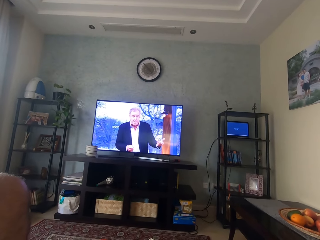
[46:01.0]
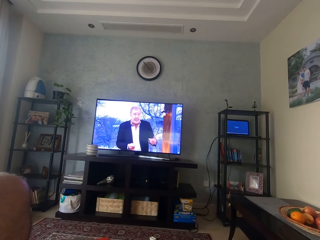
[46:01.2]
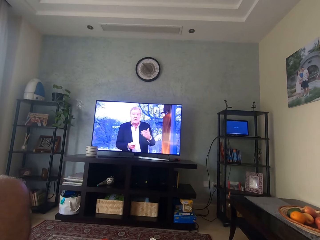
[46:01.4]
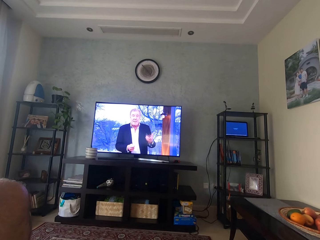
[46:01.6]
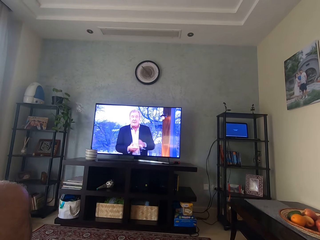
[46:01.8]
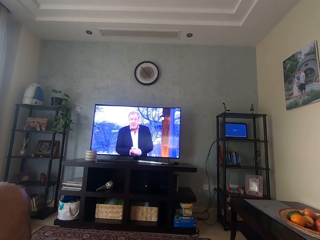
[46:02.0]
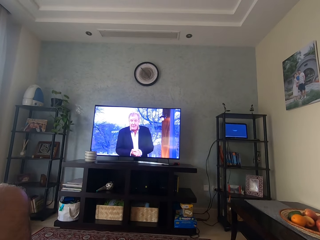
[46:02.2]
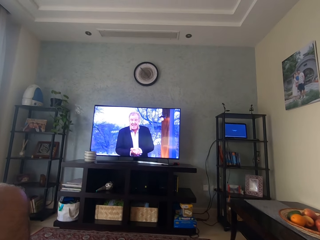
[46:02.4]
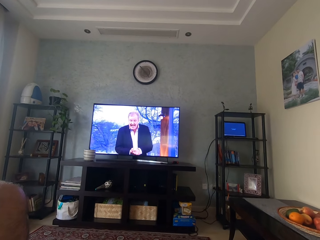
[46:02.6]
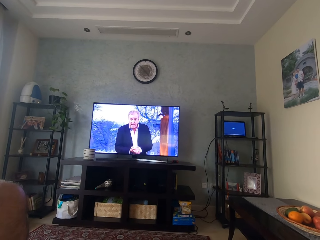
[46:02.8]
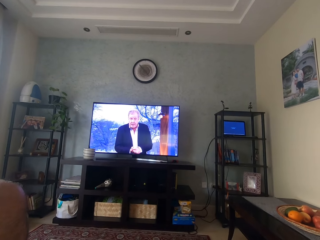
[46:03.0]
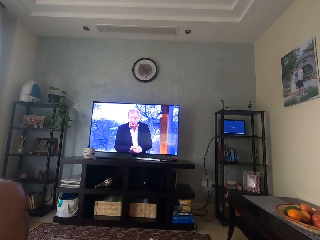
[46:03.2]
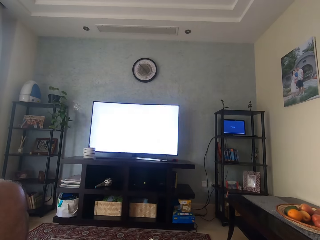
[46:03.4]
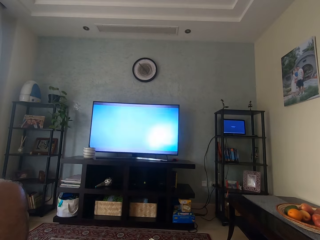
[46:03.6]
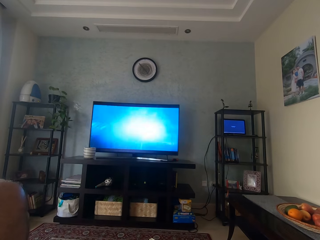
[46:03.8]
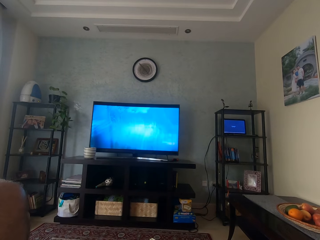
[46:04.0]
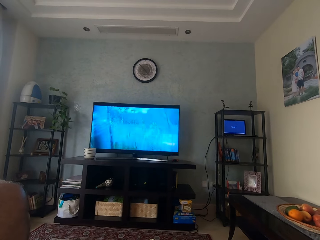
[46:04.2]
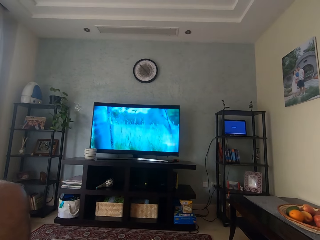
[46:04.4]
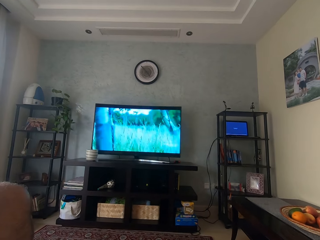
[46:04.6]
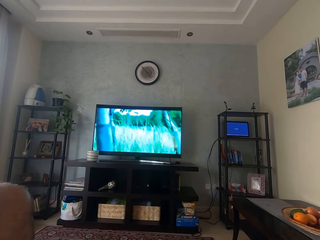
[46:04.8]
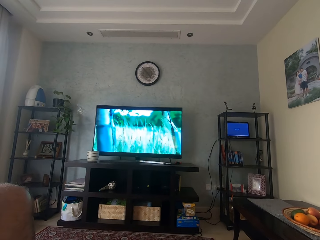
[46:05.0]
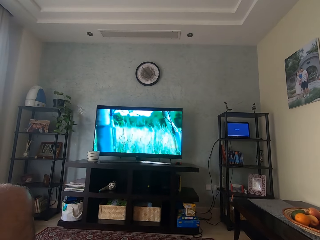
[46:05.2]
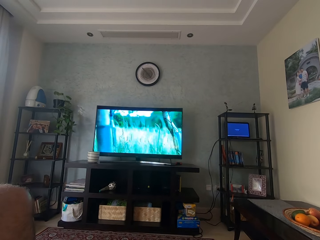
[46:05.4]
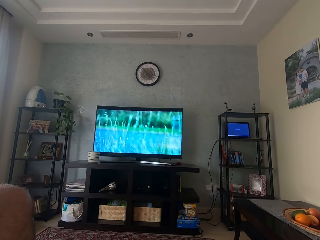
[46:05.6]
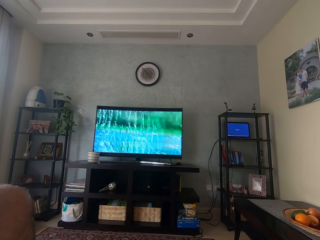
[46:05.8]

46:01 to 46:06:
The camera wearer watches television.

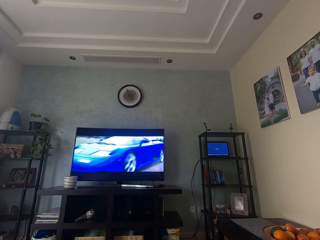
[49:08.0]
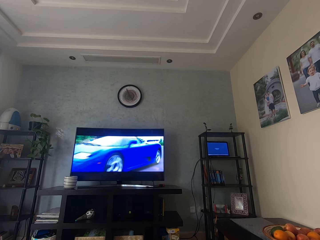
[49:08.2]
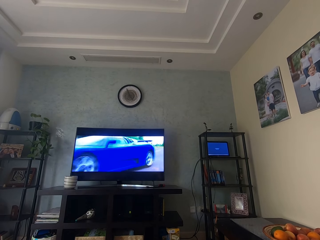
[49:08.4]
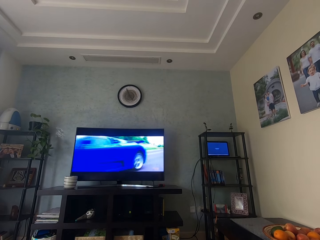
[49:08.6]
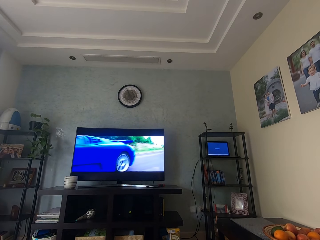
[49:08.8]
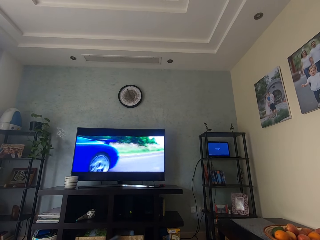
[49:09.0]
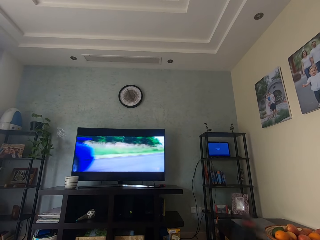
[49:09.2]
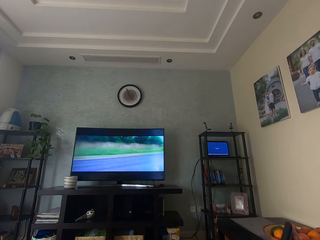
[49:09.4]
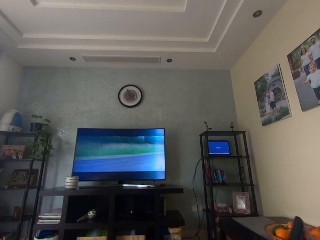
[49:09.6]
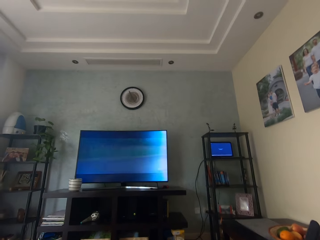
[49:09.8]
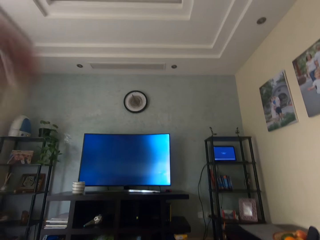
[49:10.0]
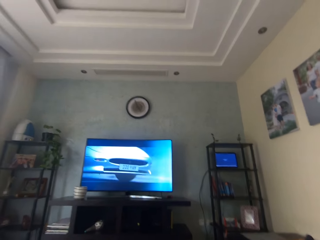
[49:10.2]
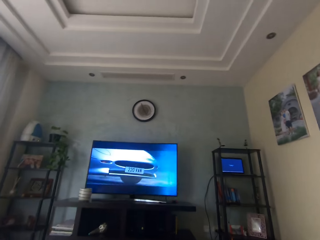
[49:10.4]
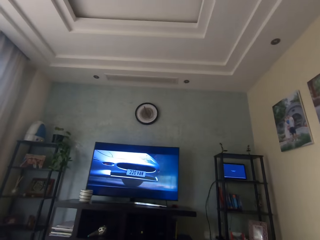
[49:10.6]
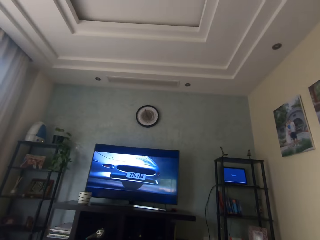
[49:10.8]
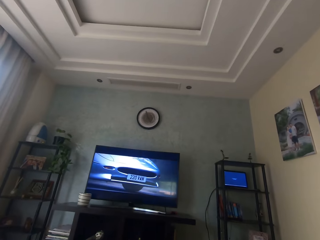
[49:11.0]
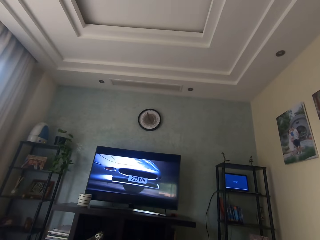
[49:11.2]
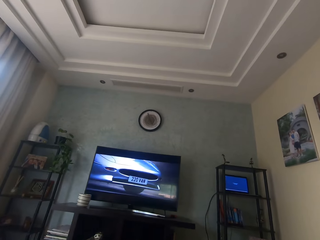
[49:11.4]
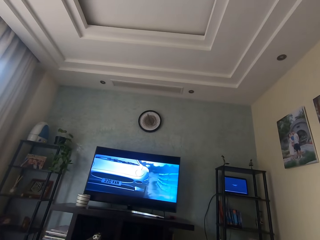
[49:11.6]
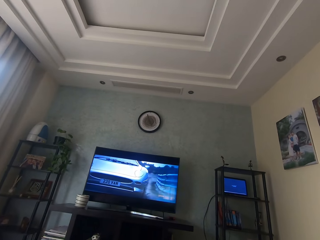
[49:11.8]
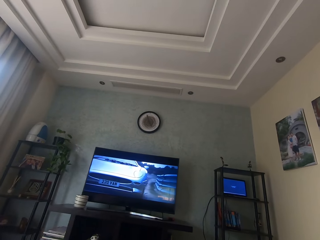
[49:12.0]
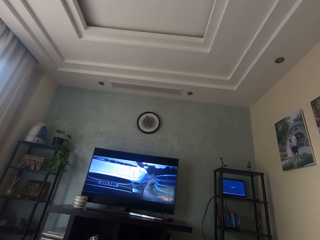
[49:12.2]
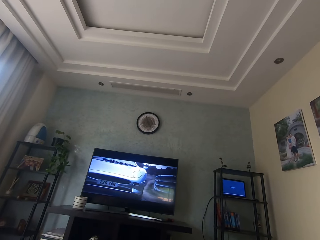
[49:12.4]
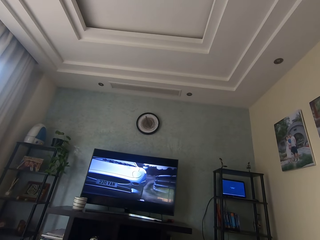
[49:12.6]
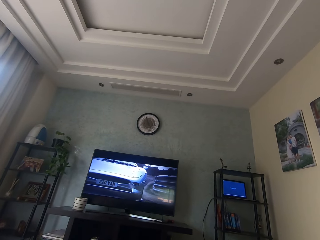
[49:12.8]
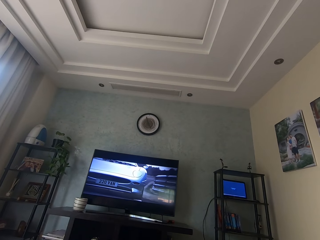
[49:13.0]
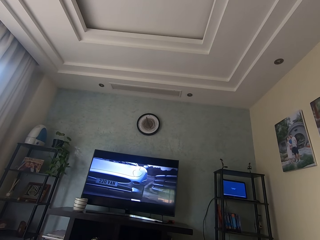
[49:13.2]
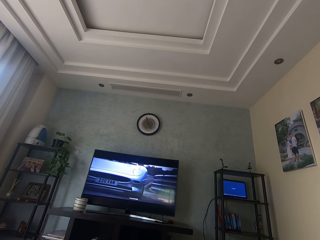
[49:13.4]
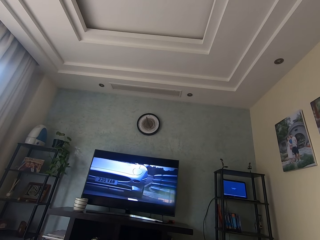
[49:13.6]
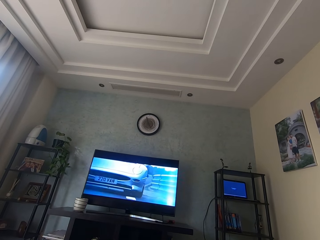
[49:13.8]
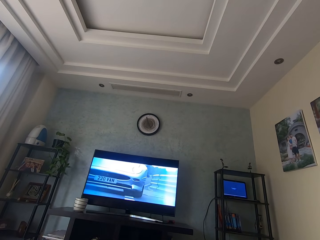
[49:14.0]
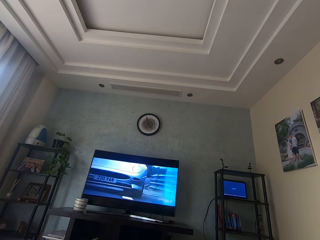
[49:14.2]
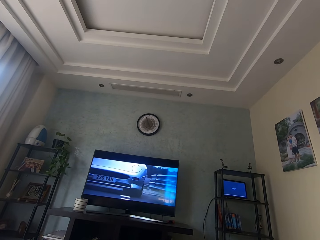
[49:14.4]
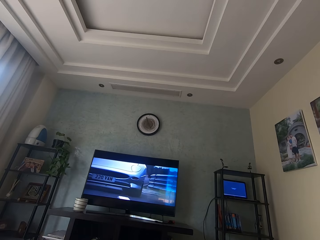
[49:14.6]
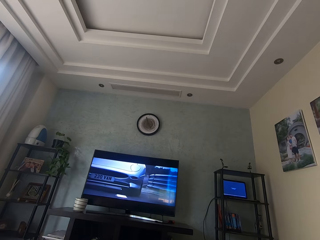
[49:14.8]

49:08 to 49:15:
The camera wearer moves a remote in his right hand. He lowers his left hand down.

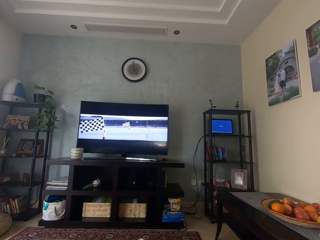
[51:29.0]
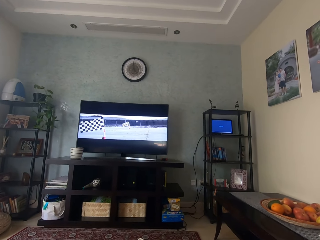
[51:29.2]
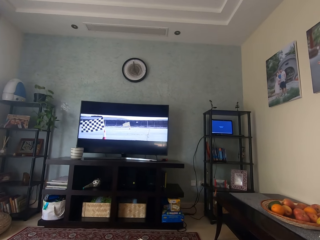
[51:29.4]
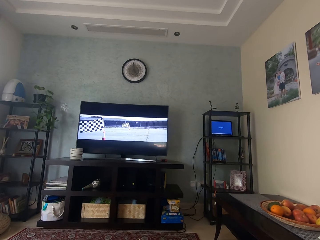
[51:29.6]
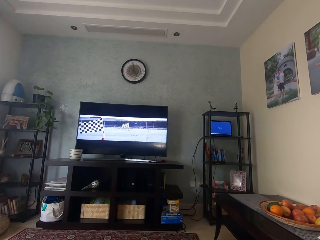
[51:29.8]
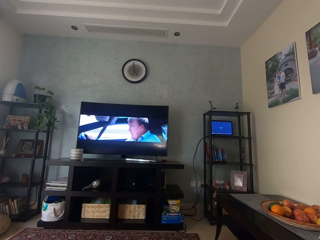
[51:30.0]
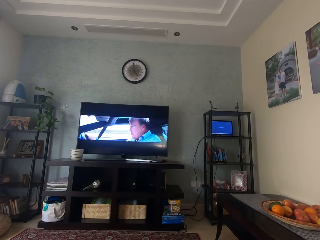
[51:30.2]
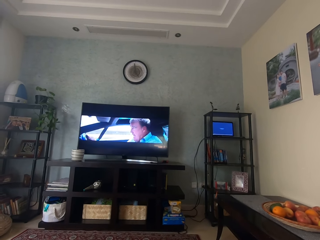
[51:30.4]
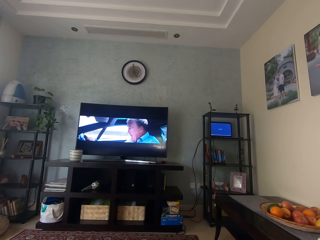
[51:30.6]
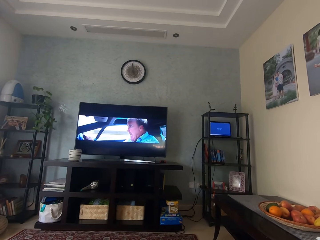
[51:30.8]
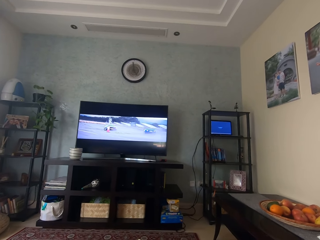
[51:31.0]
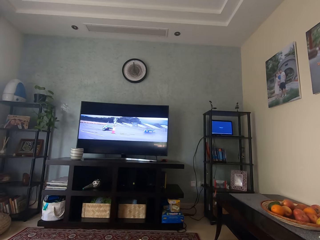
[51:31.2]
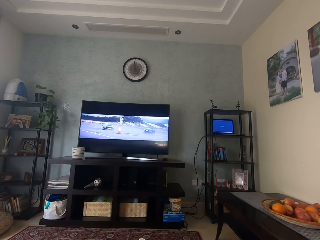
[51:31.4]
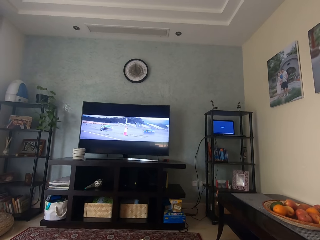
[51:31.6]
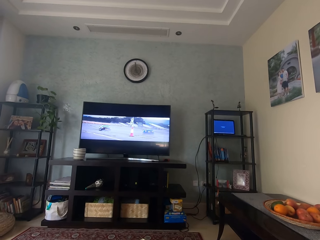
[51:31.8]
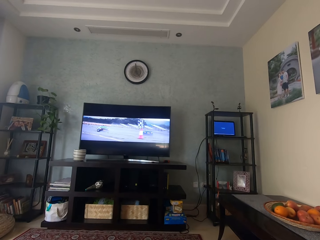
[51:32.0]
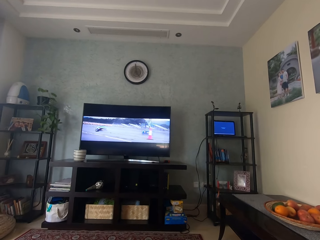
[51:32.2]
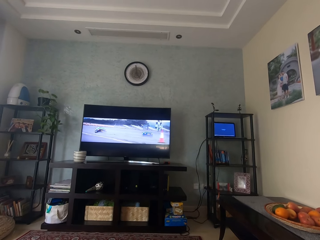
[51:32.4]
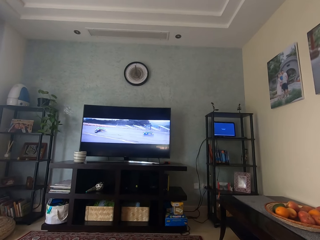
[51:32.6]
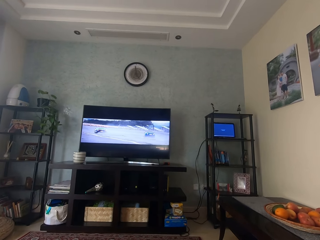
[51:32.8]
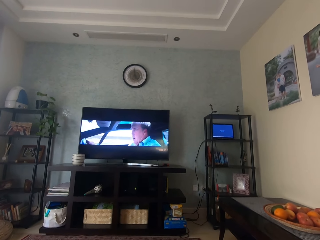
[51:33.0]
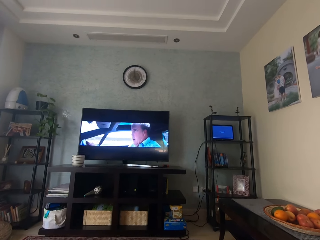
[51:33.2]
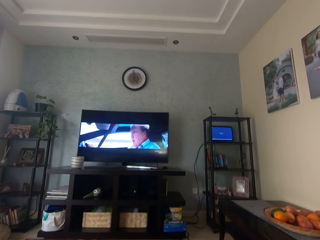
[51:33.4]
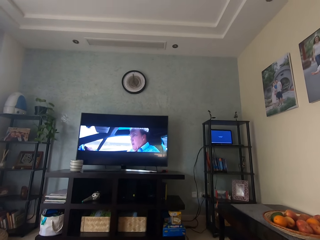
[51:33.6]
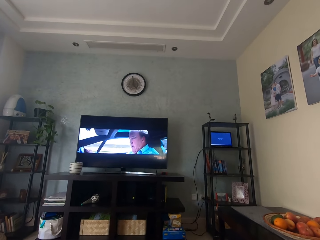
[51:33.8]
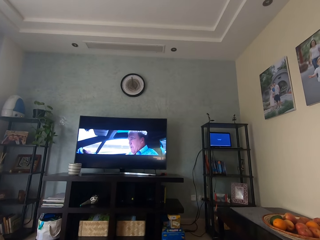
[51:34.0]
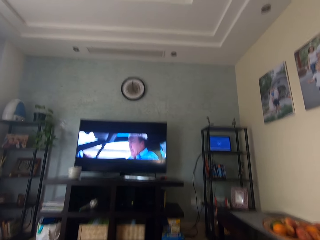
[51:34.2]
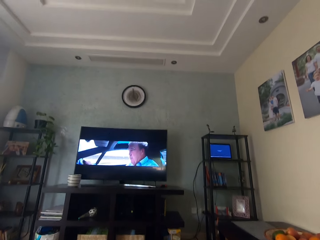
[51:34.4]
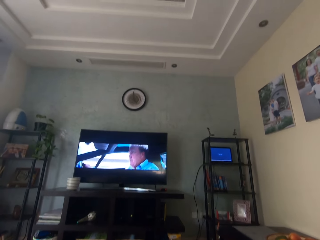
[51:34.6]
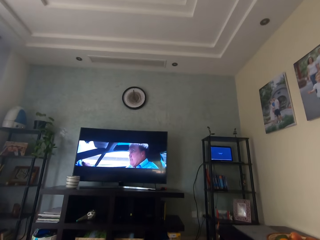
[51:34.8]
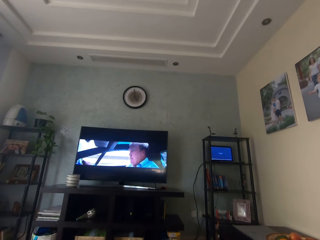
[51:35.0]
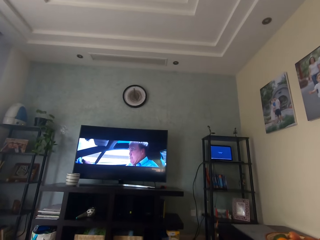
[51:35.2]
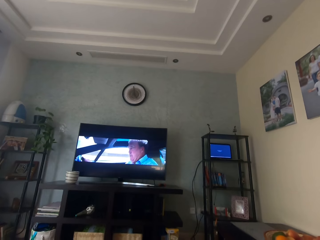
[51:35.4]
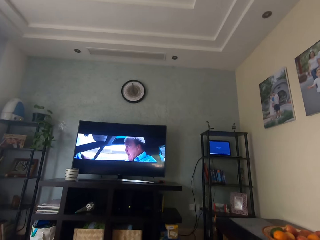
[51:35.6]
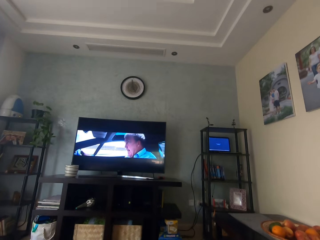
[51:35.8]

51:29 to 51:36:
The camera wearer looks around.

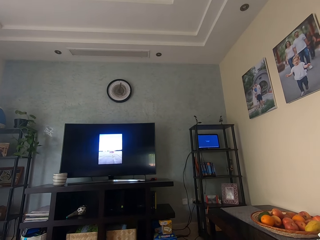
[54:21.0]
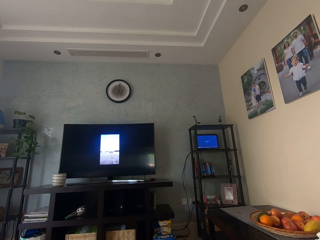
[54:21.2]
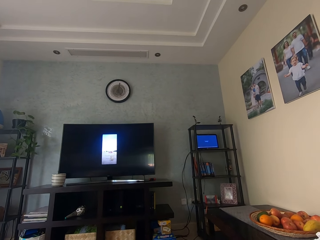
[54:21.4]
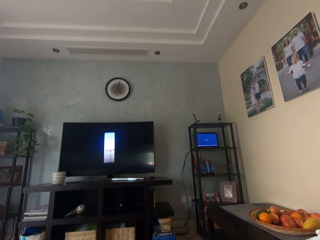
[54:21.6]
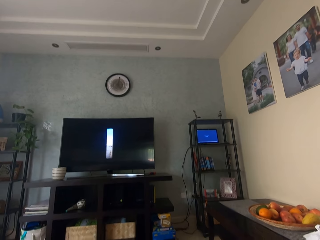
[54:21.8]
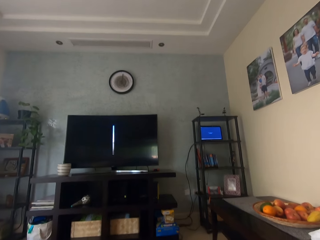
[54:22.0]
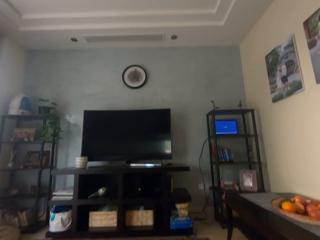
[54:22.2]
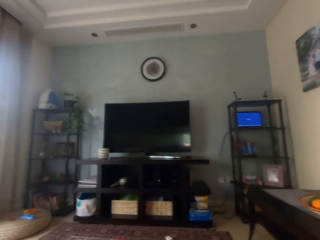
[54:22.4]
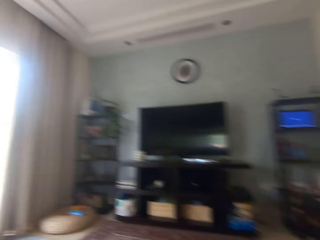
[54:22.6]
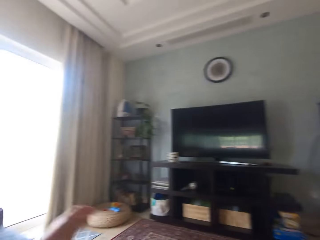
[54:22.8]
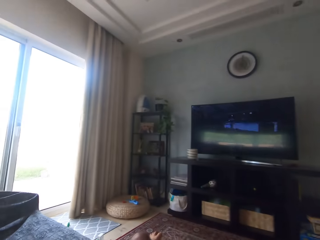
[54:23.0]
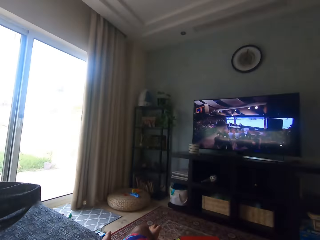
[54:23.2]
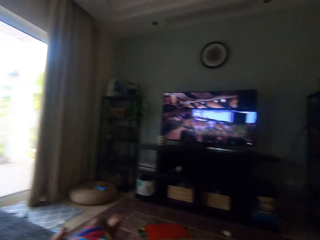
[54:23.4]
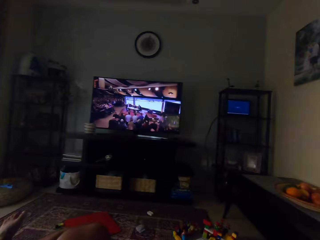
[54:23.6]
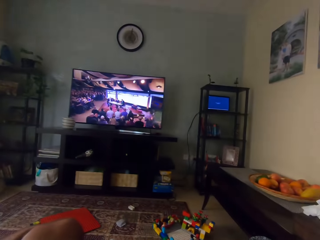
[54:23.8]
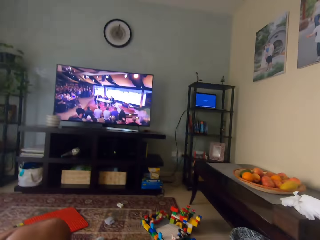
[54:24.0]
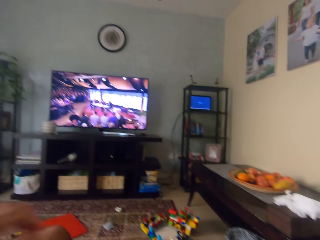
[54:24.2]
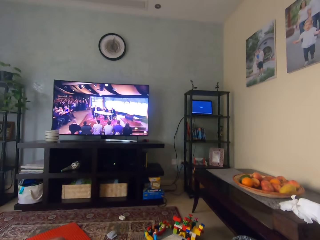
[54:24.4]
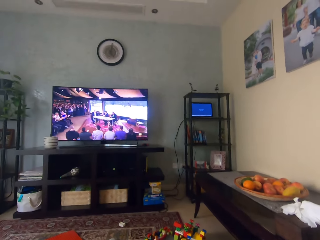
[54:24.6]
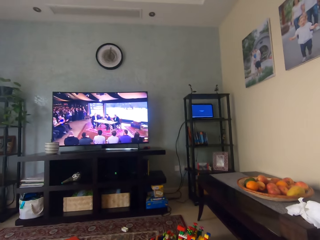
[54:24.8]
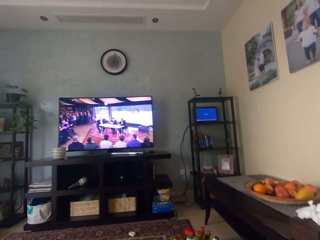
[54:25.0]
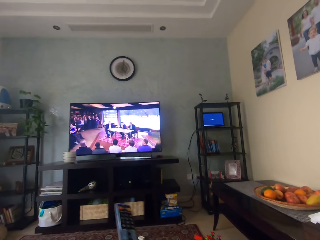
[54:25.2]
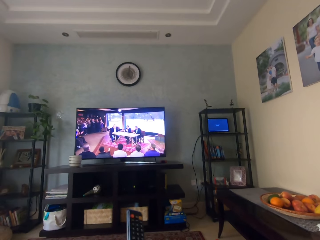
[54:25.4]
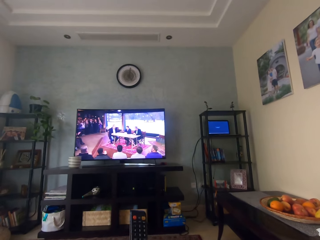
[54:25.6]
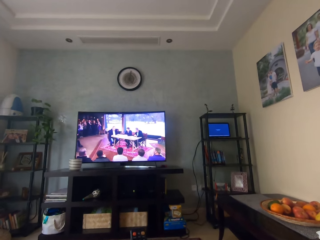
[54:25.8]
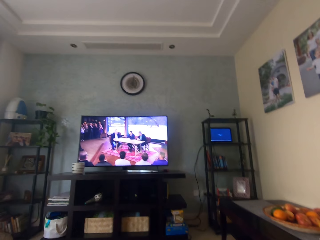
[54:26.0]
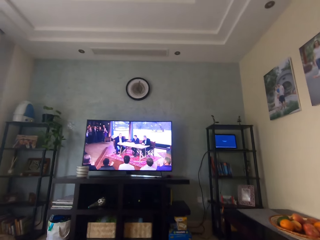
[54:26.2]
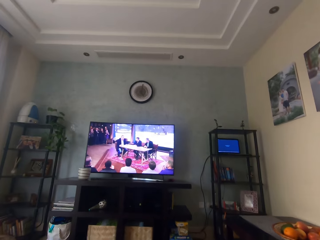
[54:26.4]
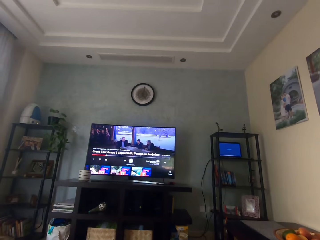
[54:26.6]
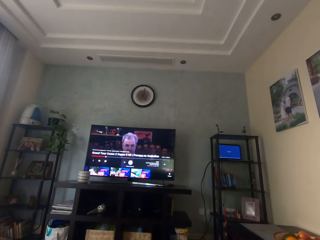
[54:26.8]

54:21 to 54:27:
The camera wearer drops a phone on a couch with his left hand. He looks around. He holds a remote in his right hand.
